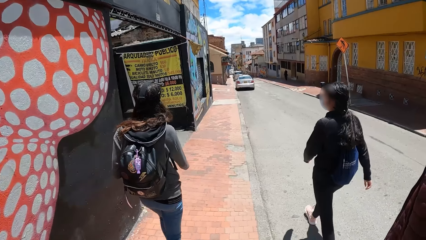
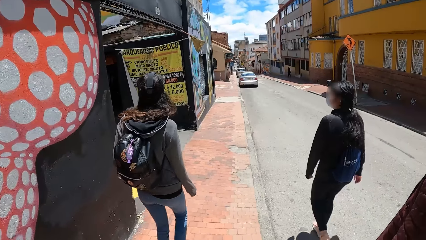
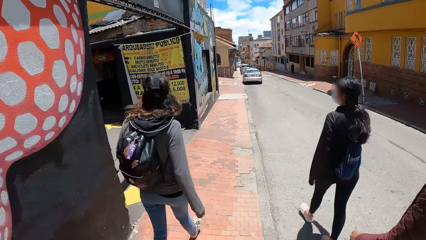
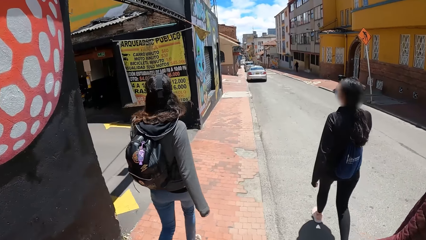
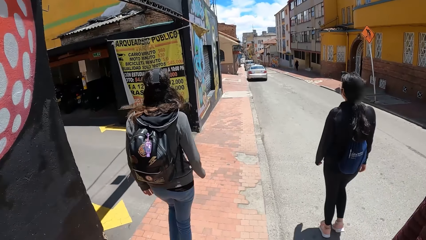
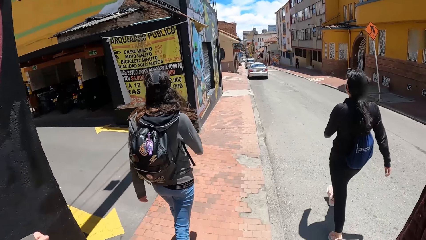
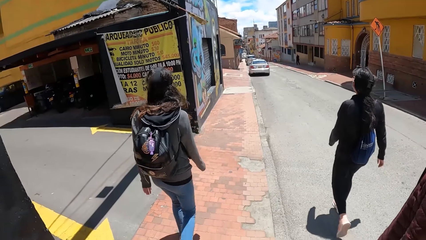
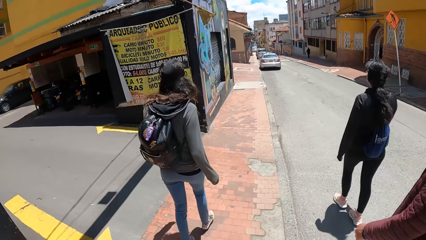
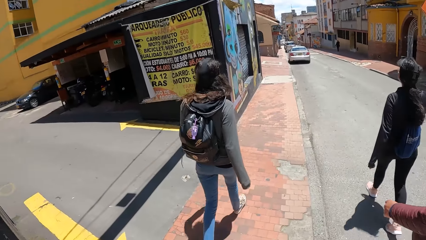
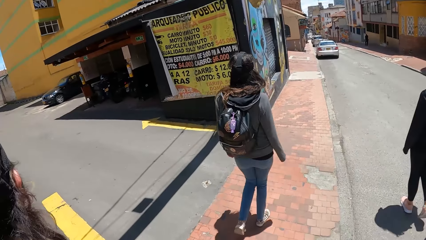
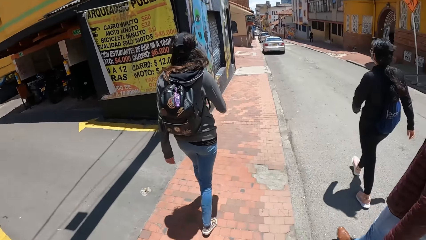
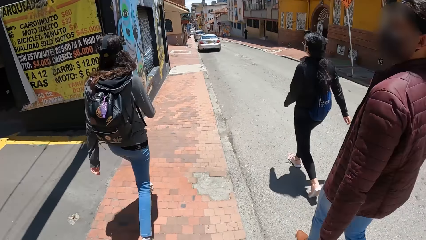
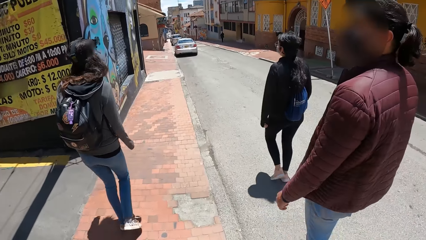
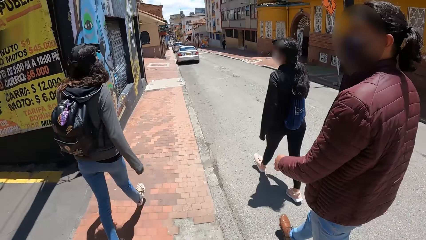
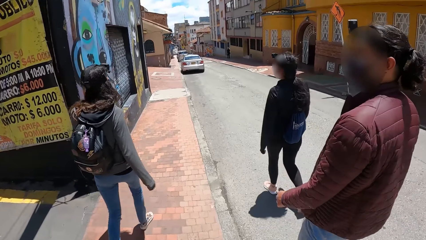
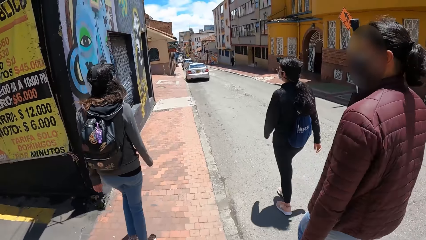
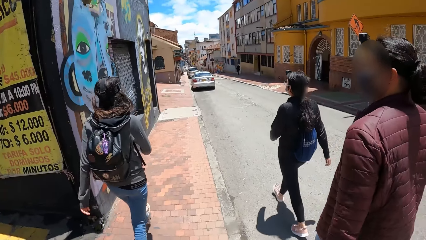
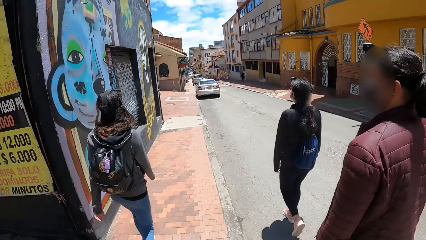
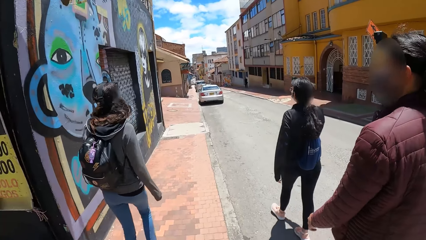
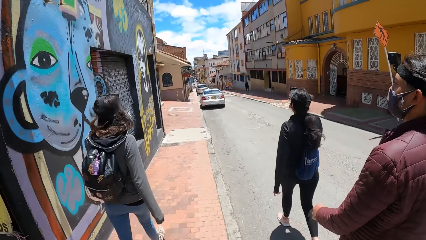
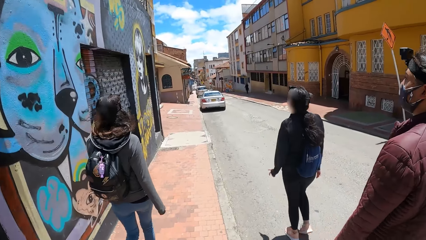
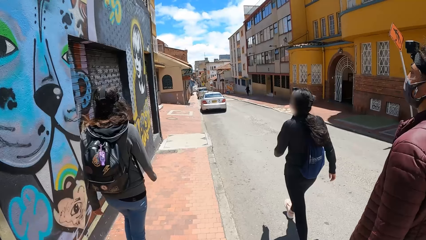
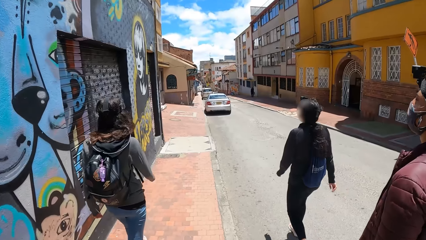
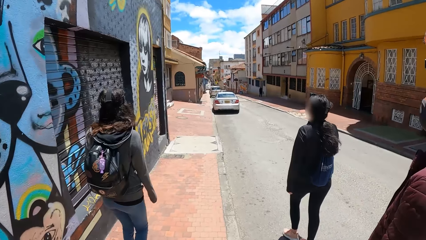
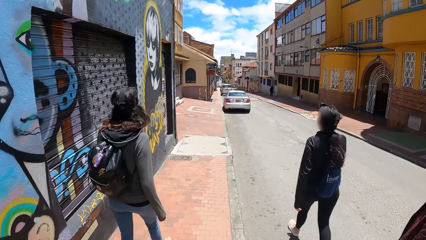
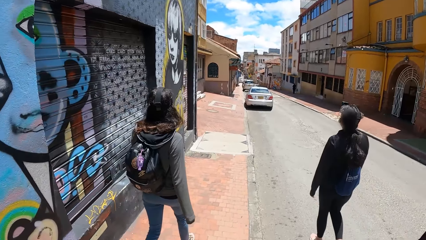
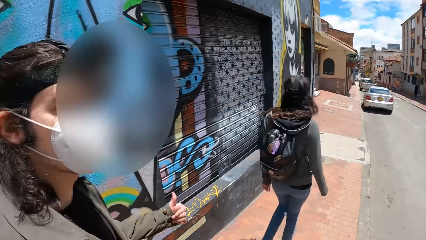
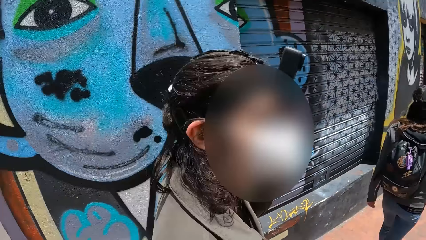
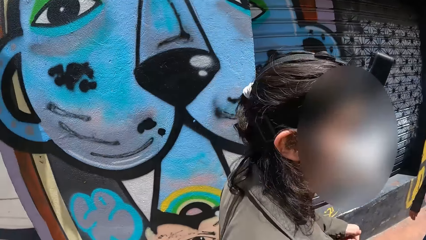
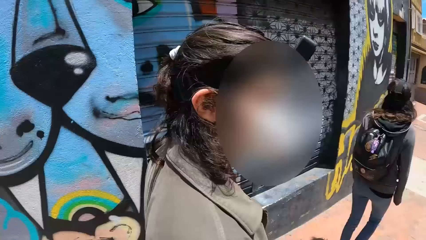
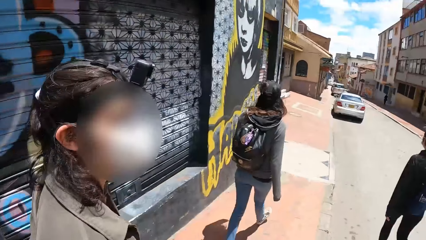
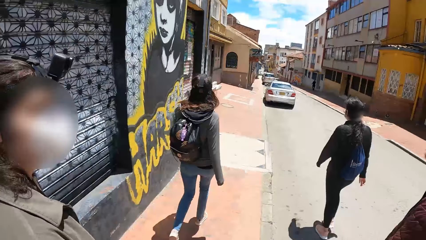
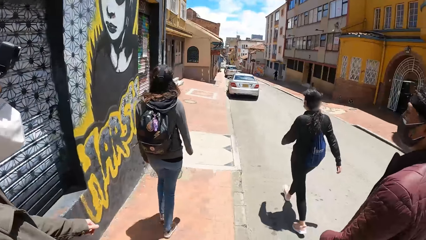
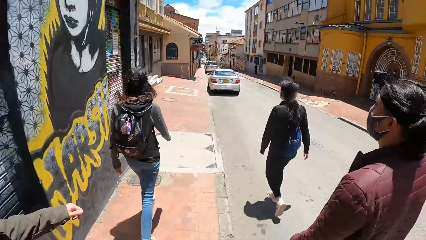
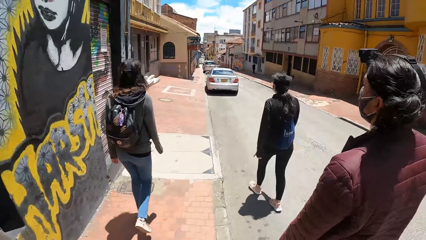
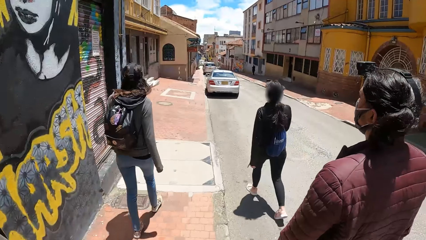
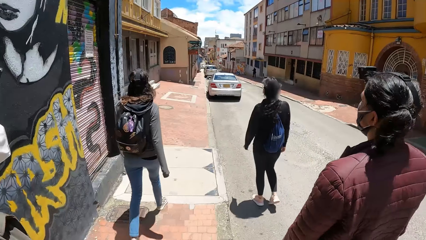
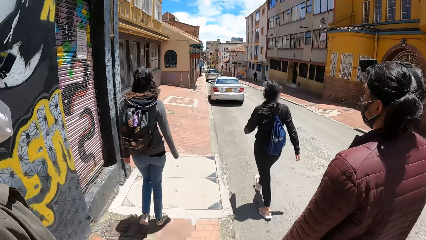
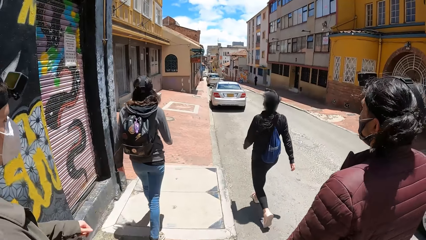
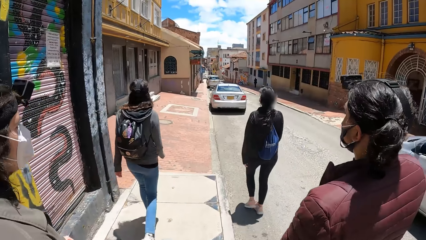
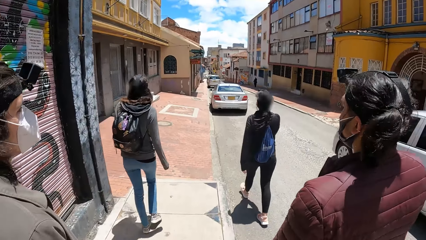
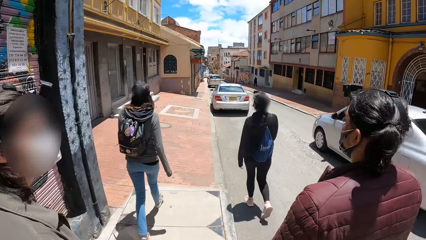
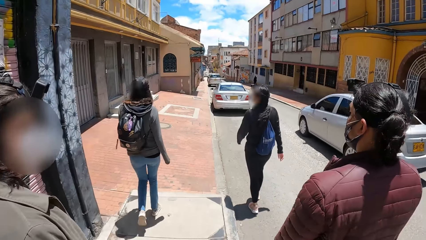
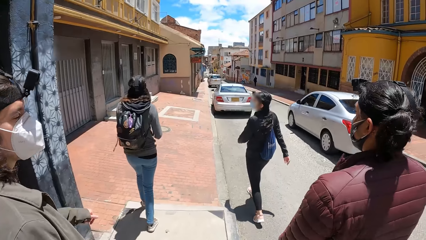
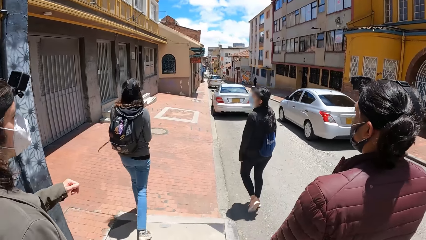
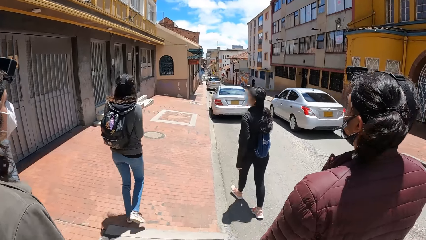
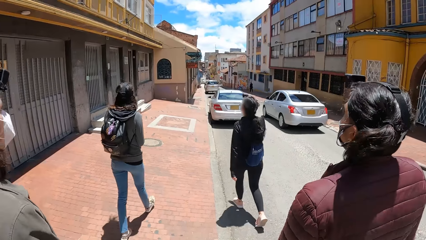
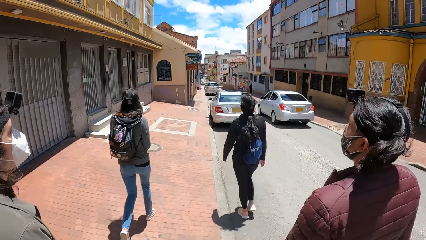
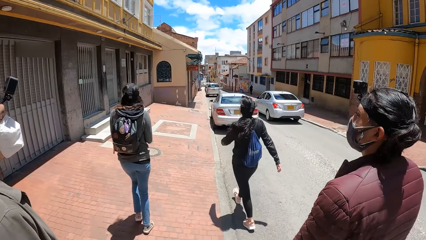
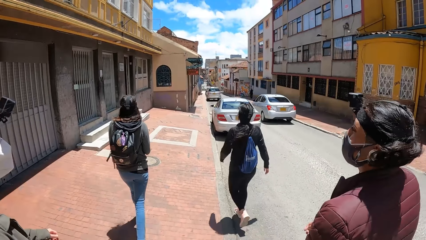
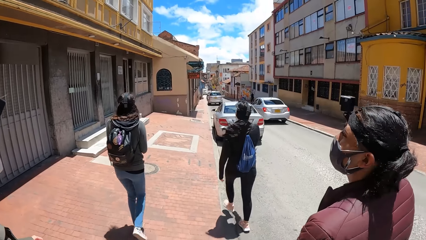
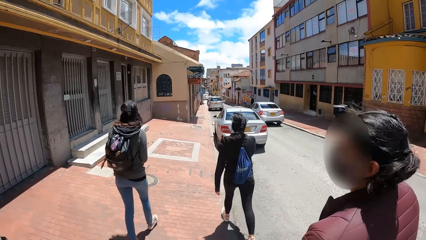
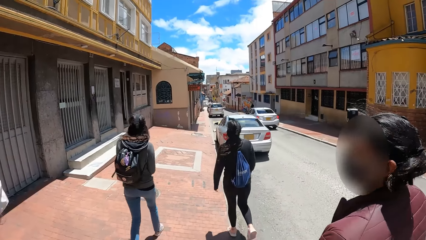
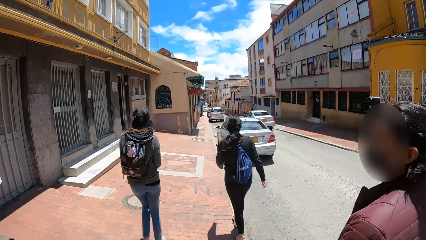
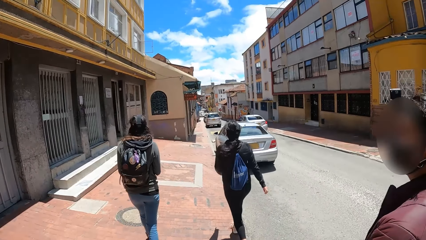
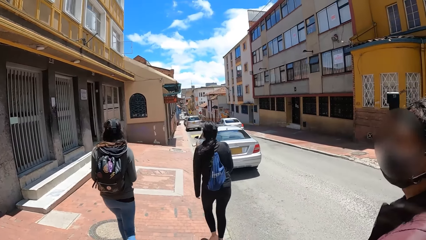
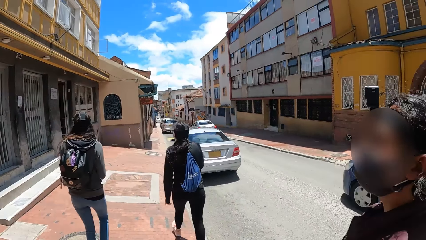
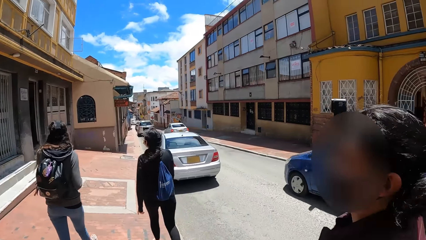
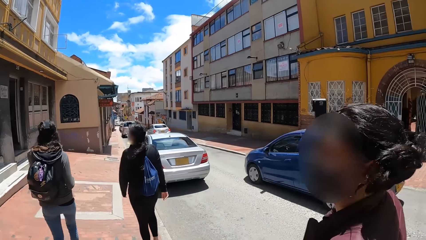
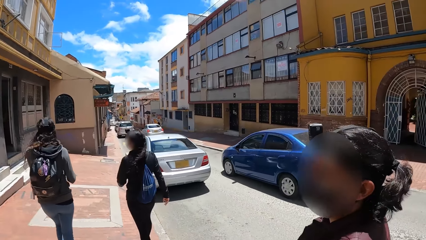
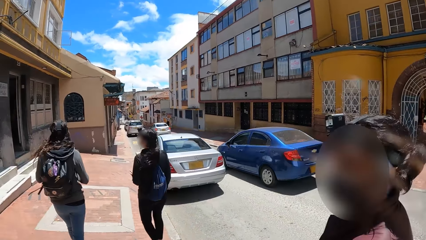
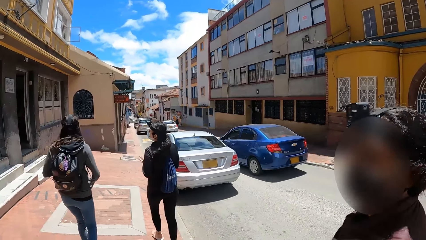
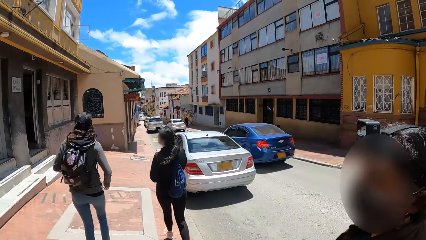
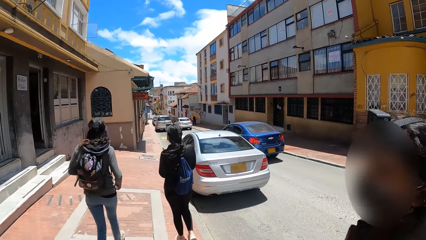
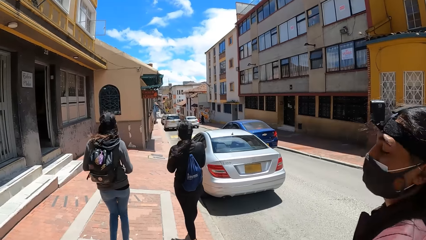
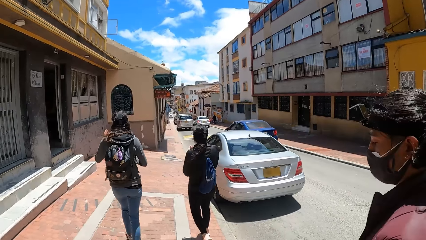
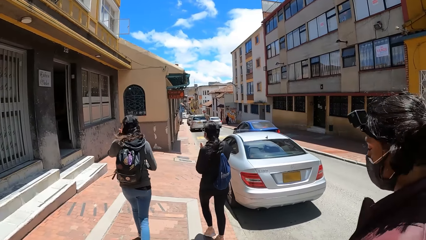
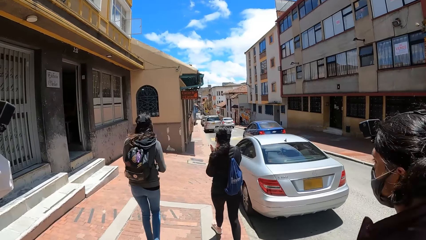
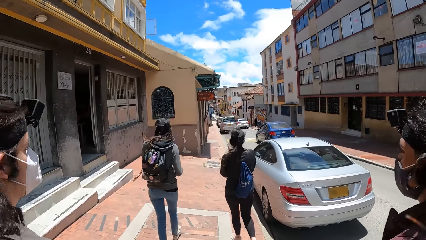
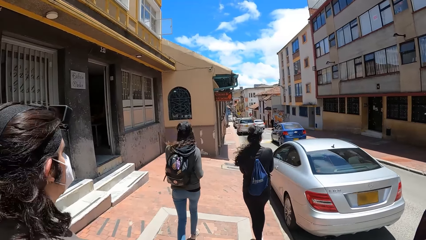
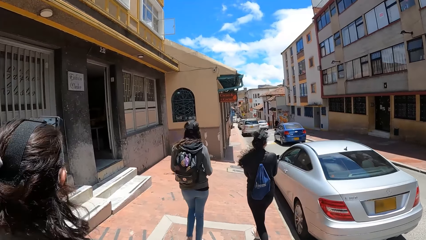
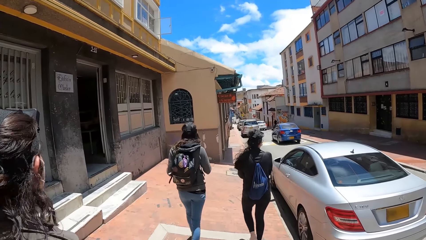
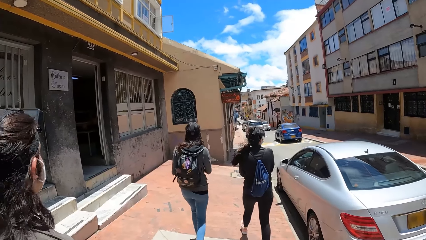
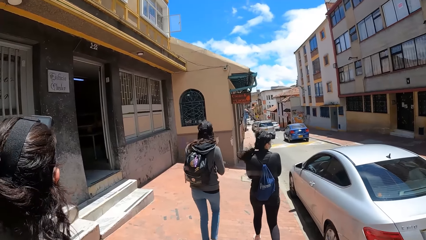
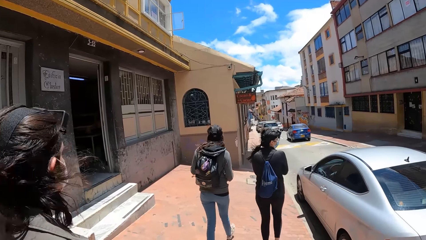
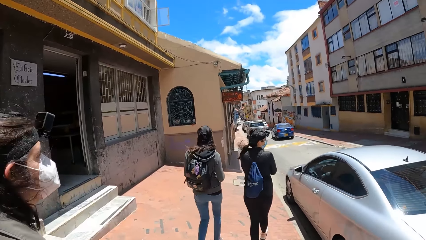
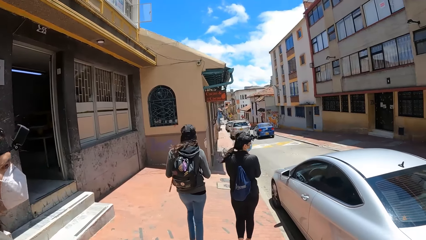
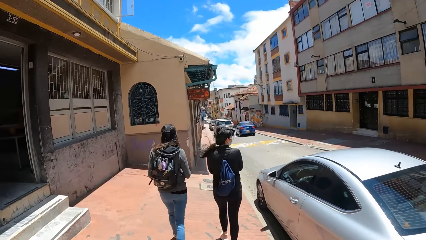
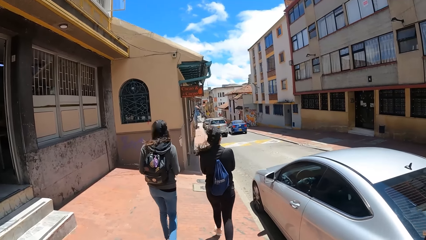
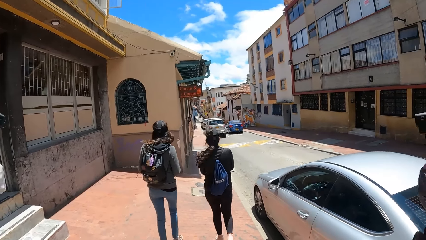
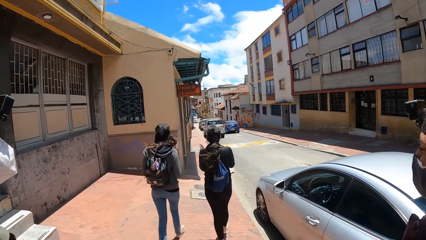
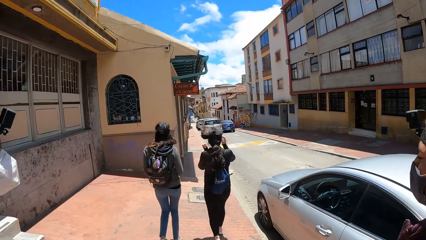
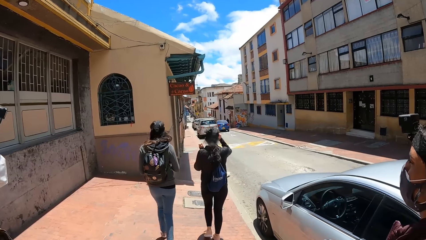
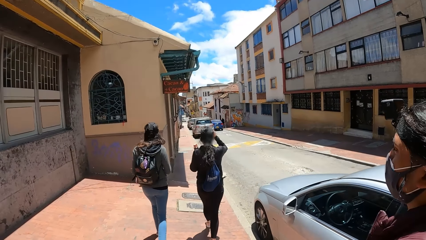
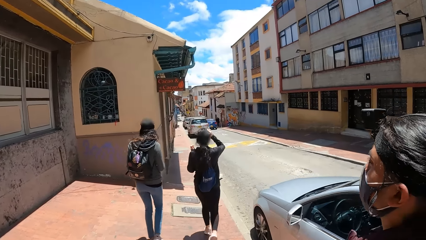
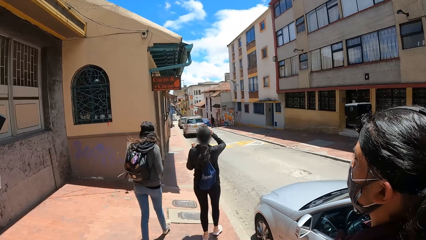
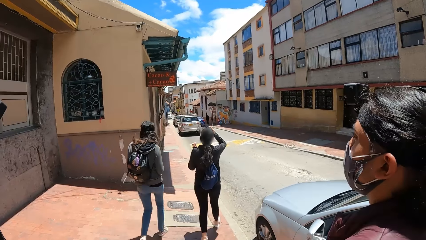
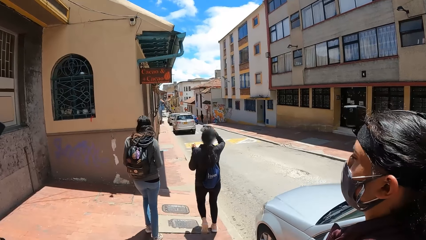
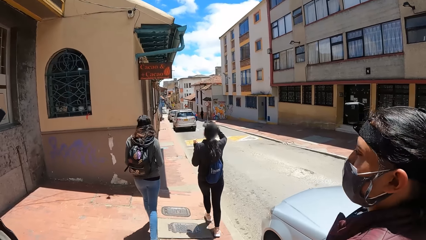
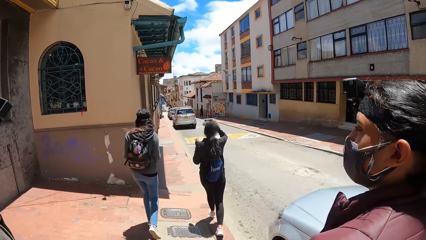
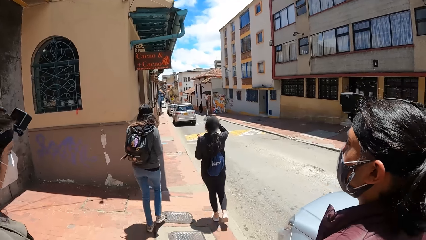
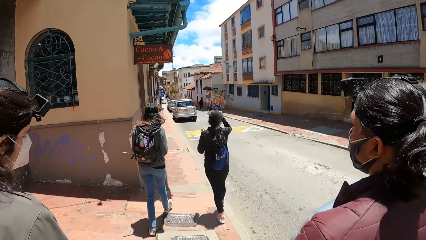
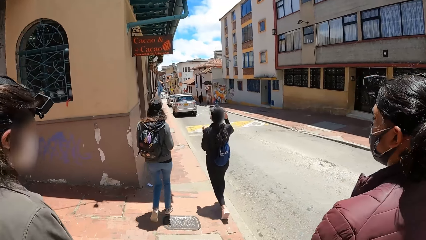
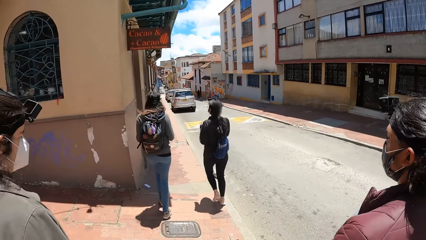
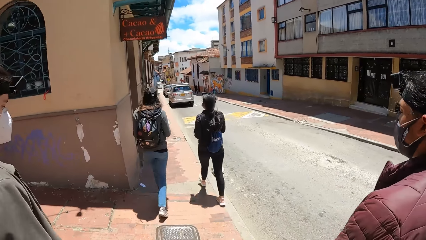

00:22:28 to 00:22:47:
A man converses with another man. A white car drives past the camera wearer. A blue car drives past the camera wearer. A woman claps her hands. A woman touches her face with her left hand. Another woman touches her head with her right hand.
